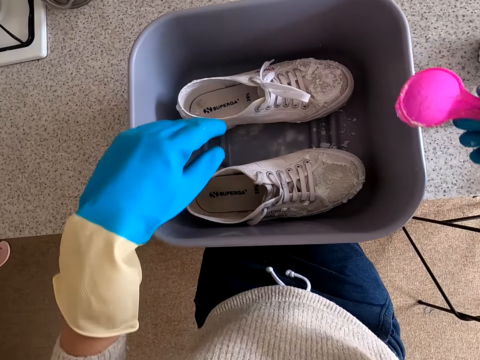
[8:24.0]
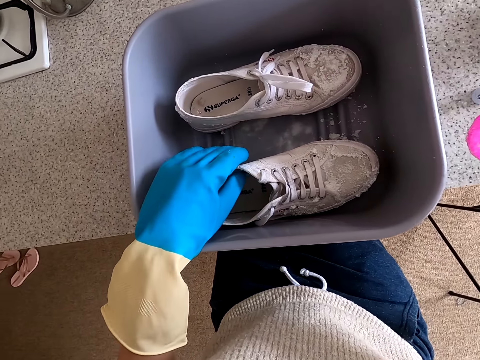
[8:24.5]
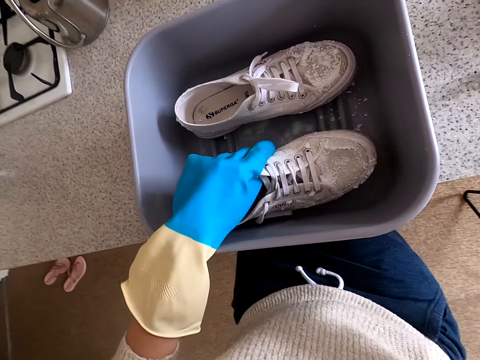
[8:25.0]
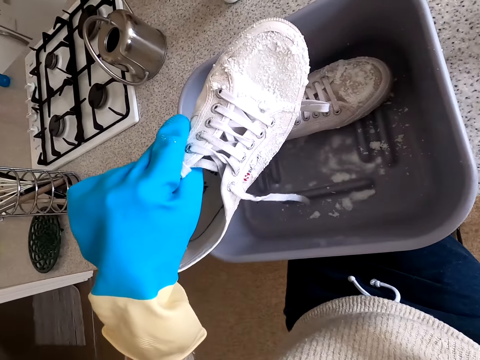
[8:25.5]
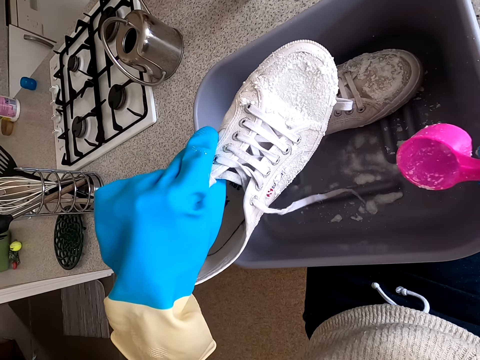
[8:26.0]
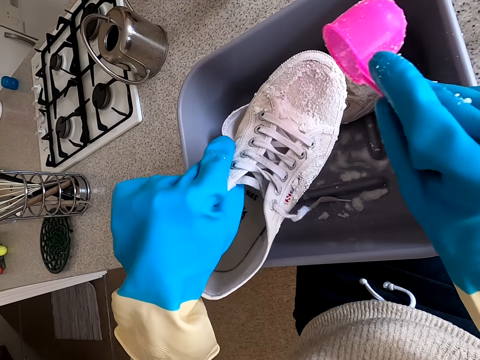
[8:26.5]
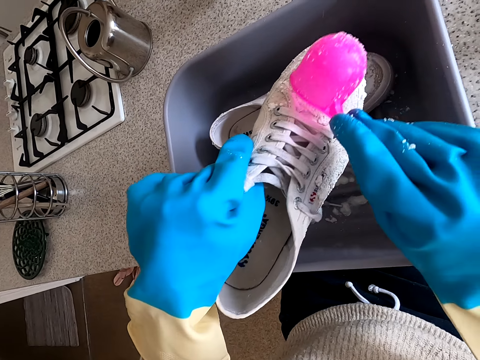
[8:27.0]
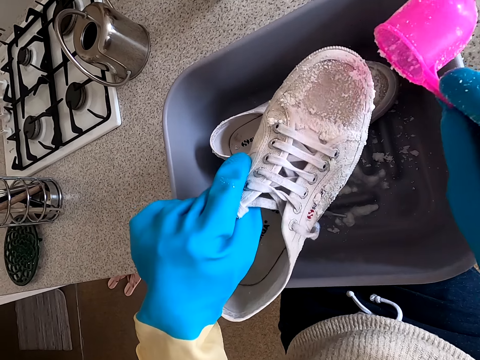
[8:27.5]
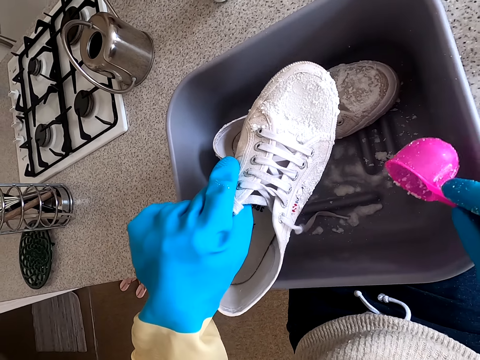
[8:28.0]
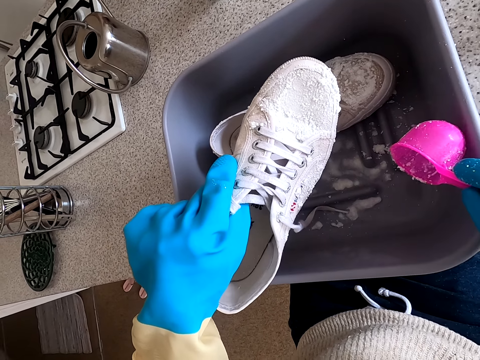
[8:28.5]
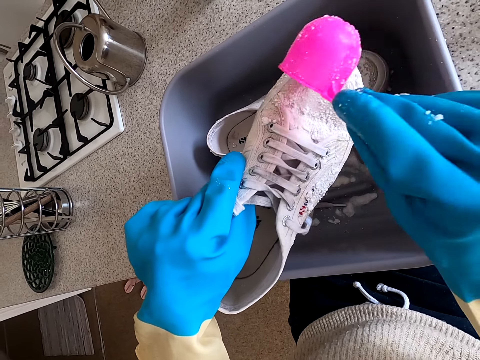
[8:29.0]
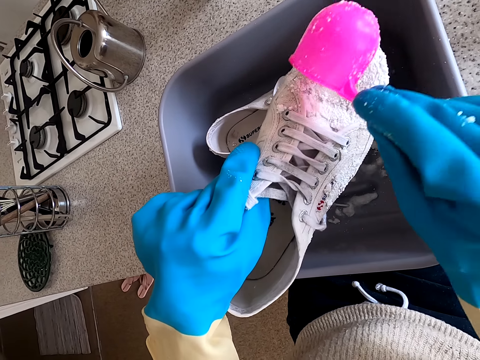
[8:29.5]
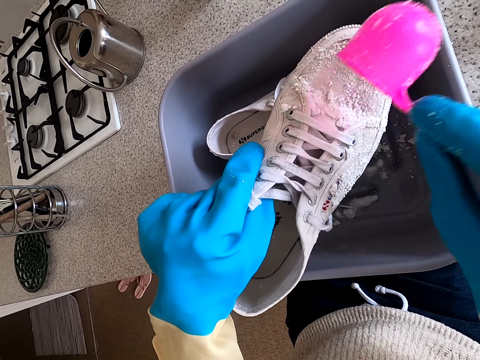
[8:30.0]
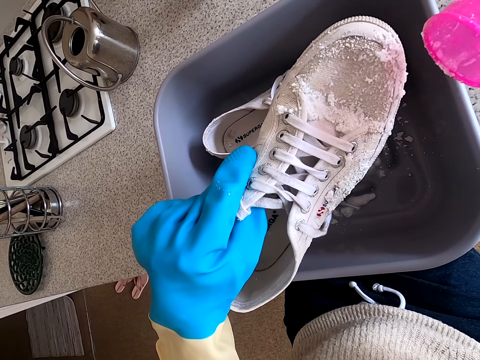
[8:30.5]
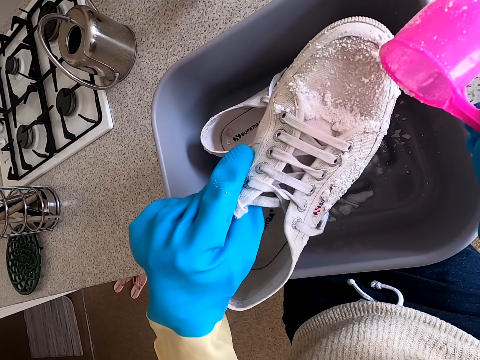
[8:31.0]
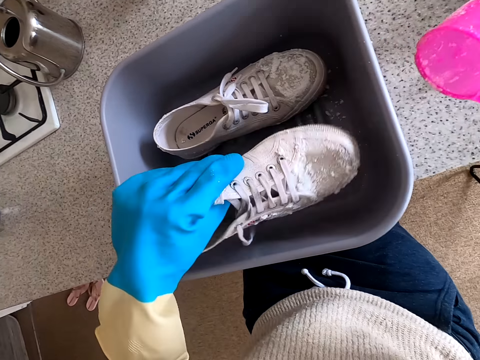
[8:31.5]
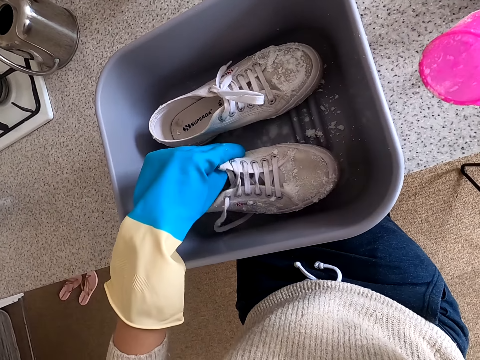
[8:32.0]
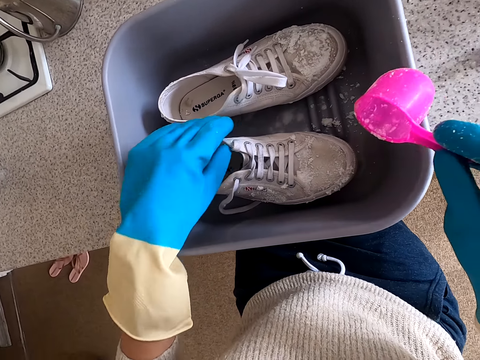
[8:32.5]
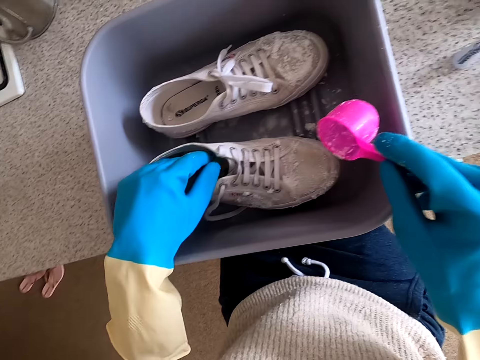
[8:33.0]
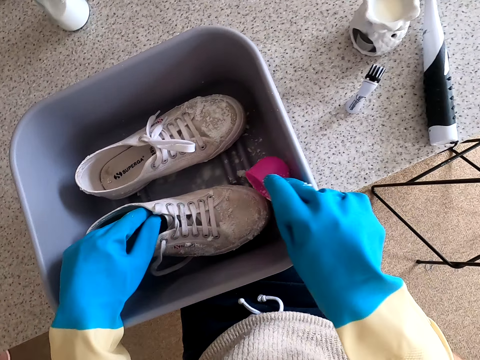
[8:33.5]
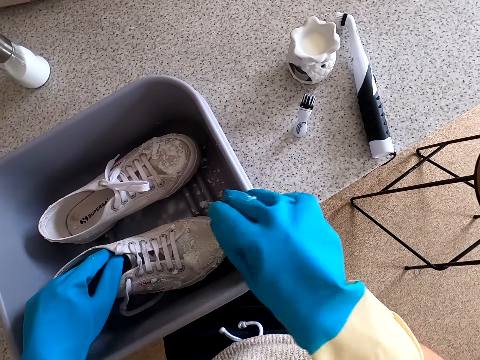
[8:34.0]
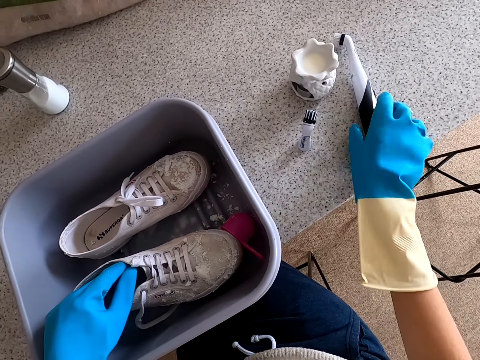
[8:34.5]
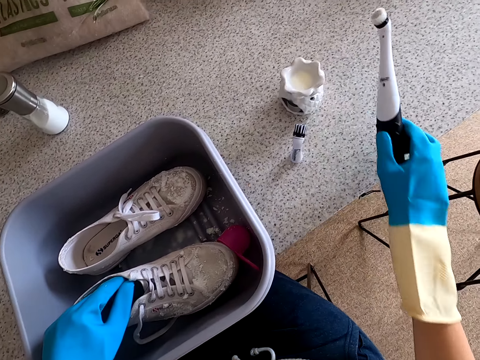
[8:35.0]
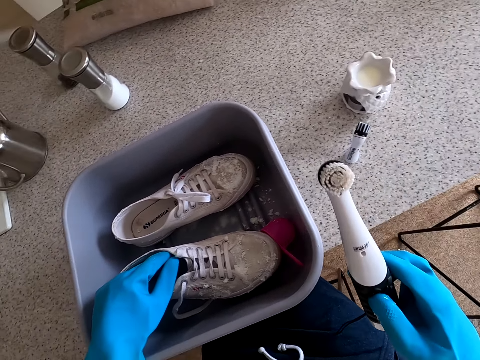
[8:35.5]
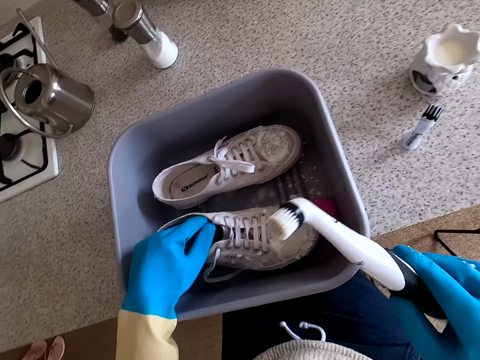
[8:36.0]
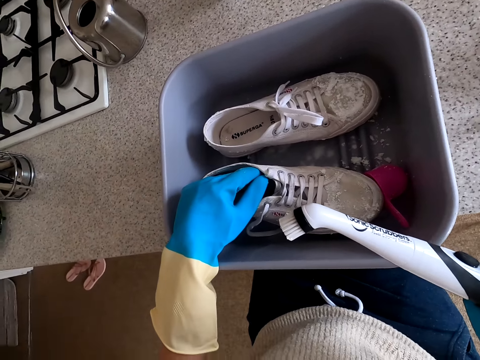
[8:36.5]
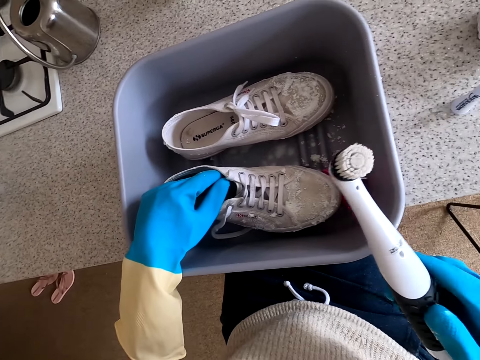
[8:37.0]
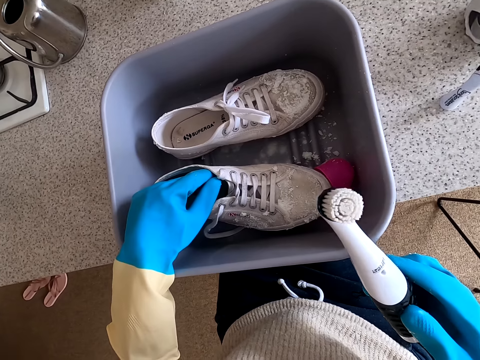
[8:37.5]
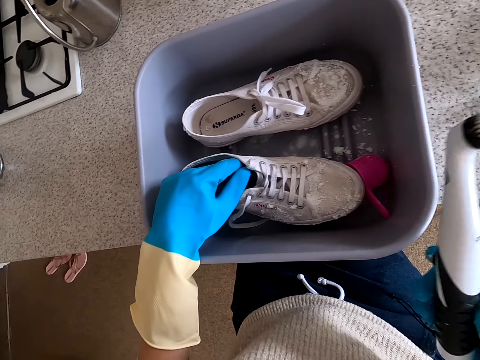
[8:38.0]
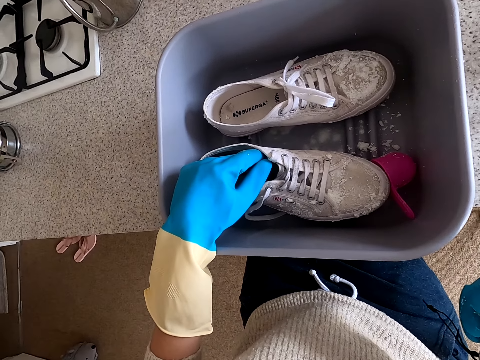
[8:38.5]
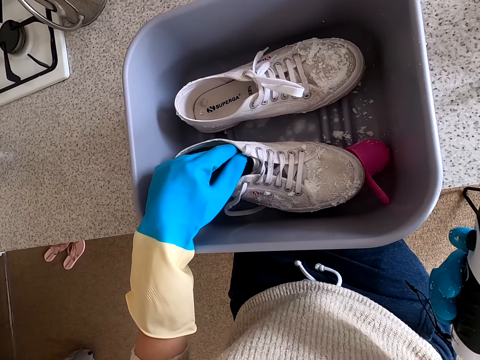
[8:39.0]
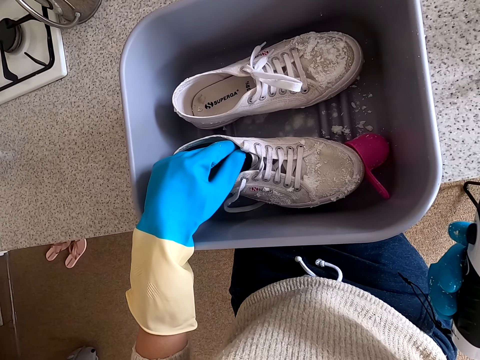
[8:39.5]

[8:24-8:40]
The camera wearer lifts another shoe. They spread soap on the shoe. They put the shoe in the bucket. They drop the plastic spatula in the bucket. They take the electric brush on the counter. They examine the brush.

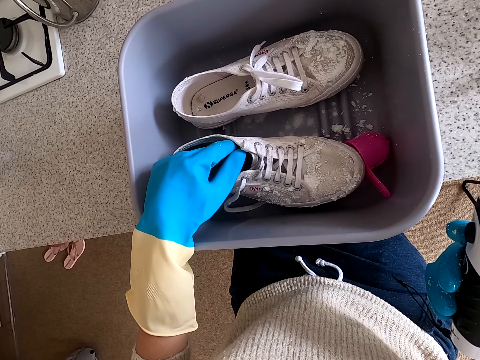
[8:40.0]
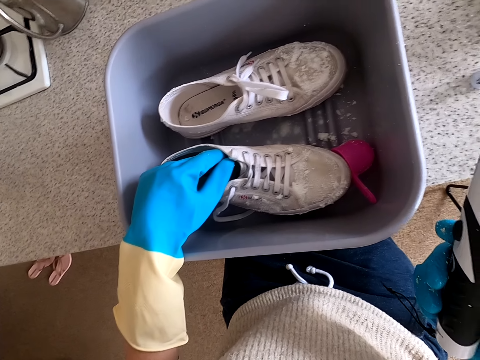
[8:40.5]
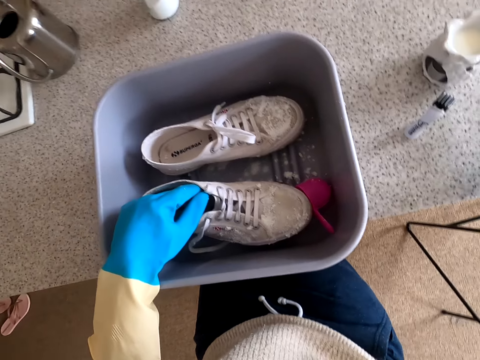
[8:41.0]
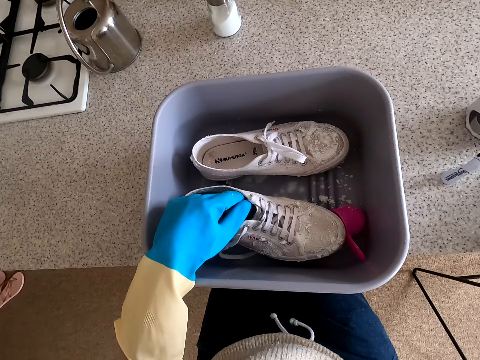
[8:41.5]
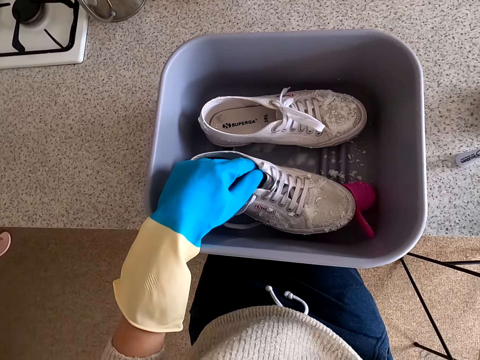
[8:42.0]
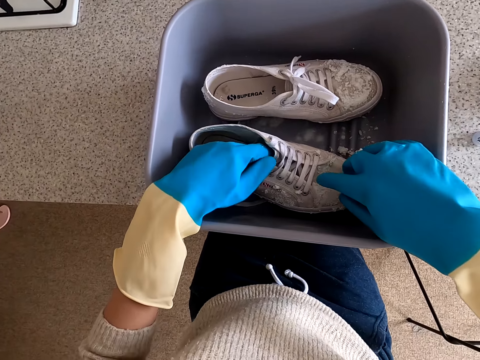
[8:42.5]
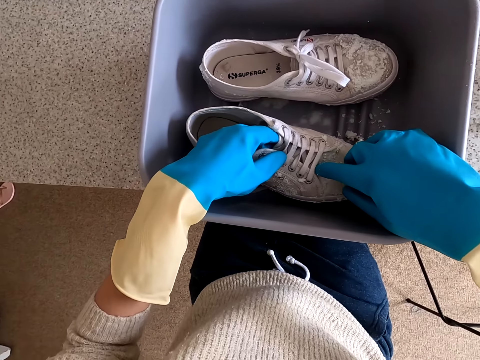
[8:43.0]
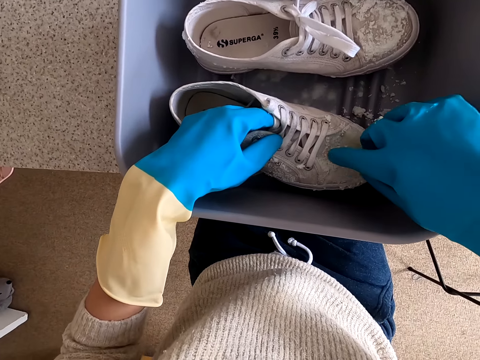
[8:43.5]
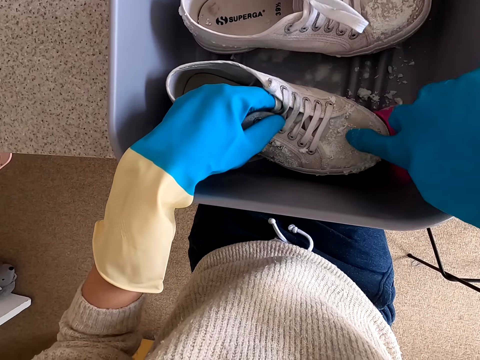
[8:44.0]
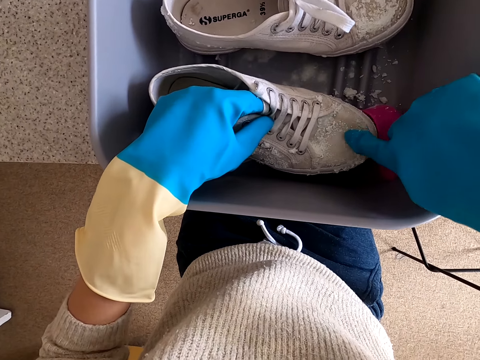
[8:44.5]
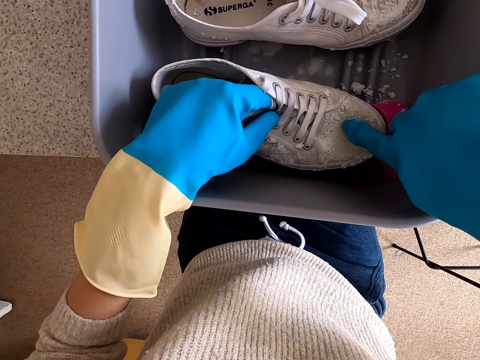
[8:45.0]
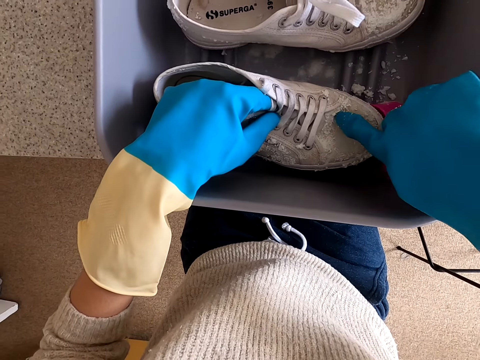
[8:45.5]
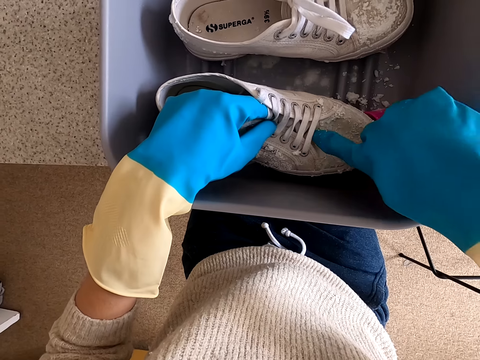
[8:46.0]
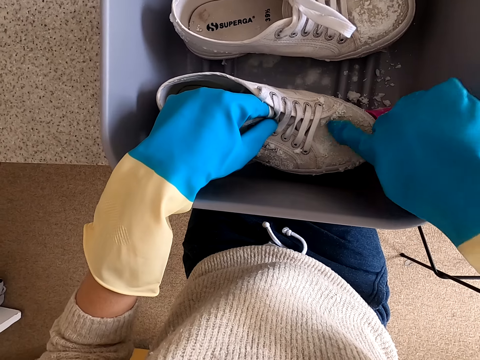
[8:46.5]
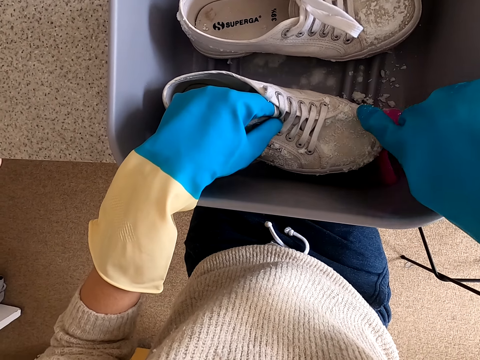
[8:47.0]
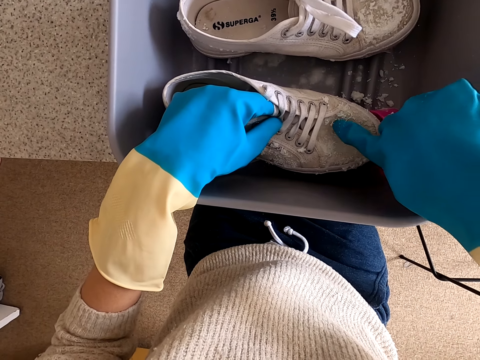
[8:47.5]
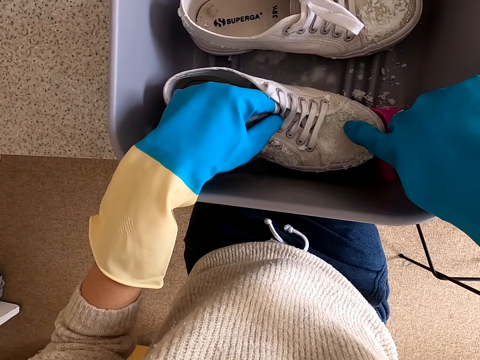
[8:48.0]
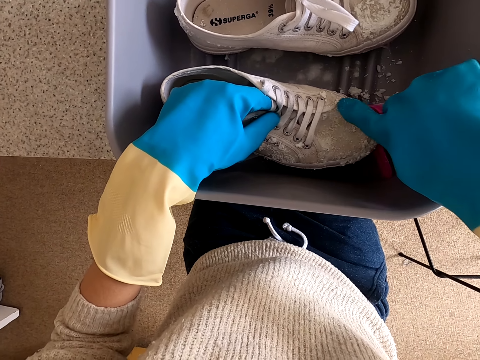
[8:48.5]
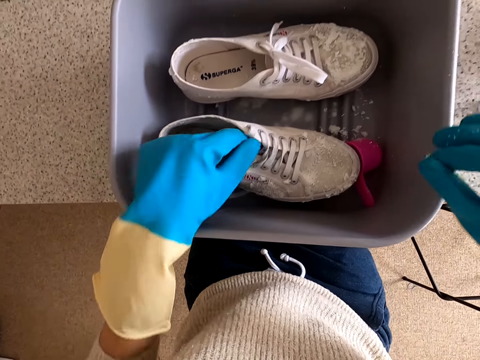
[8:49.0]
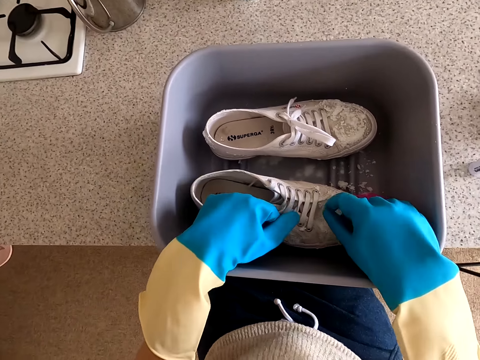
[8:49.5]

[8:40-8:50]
The camera wearer puts the brush on the table. She spreads soap on the shoe. She rubs something with her finger.
